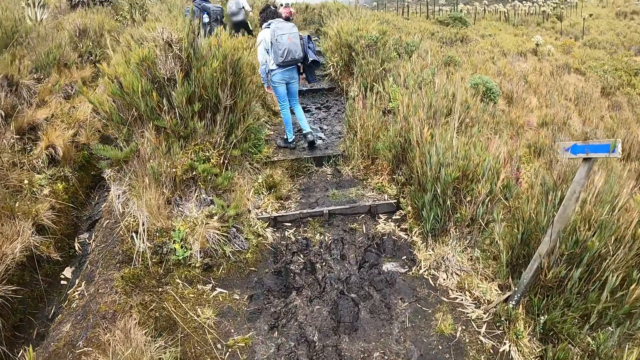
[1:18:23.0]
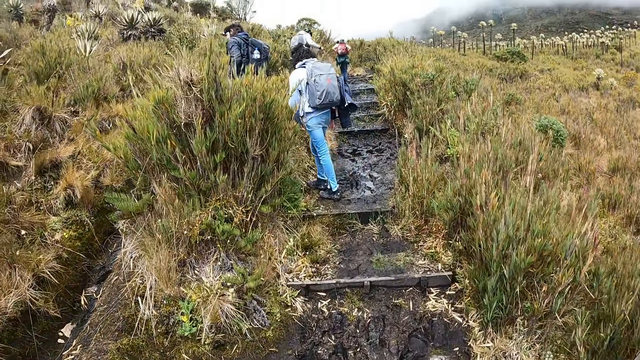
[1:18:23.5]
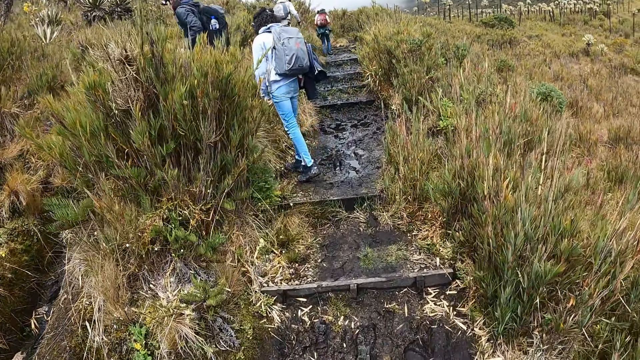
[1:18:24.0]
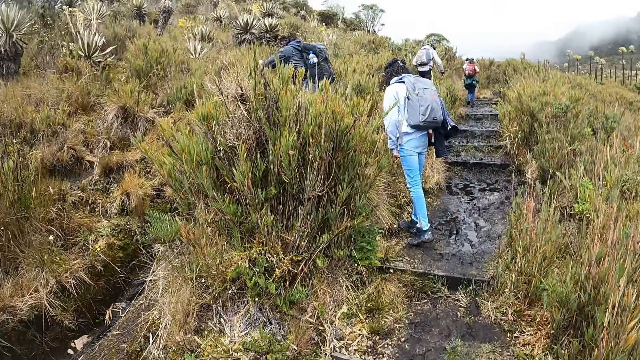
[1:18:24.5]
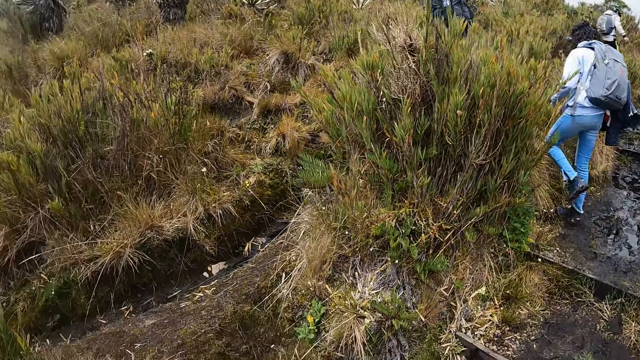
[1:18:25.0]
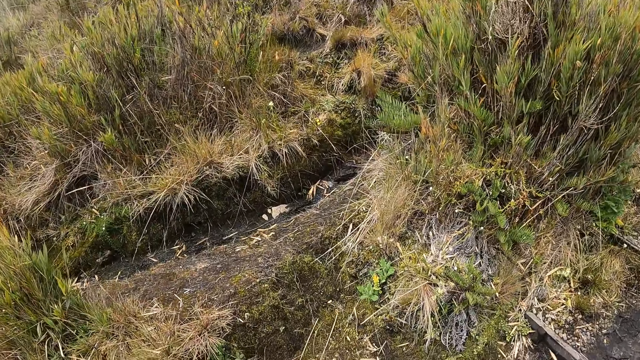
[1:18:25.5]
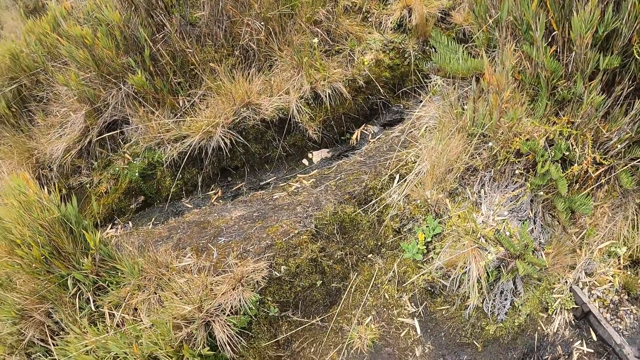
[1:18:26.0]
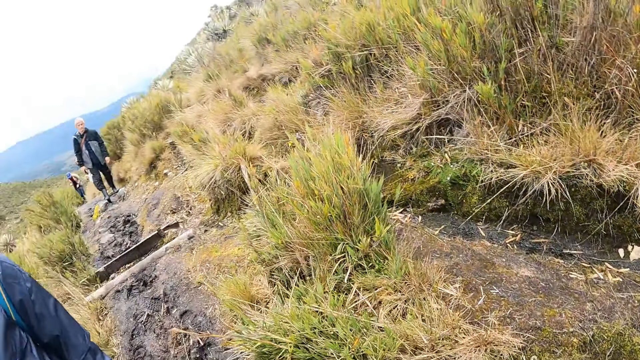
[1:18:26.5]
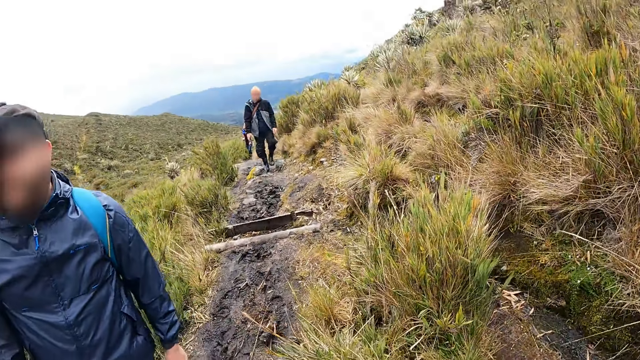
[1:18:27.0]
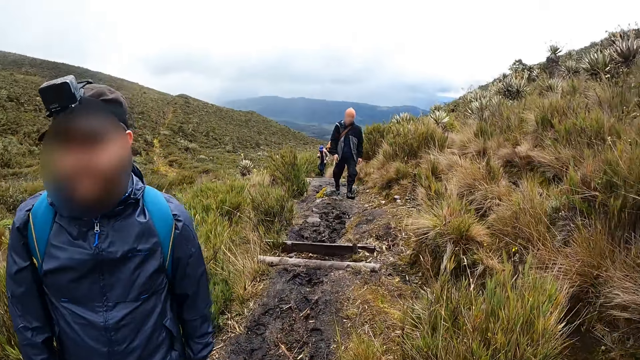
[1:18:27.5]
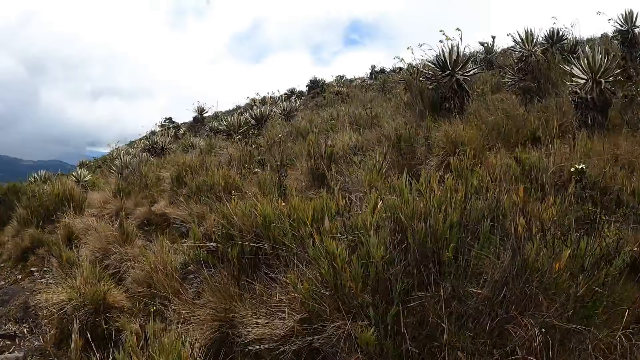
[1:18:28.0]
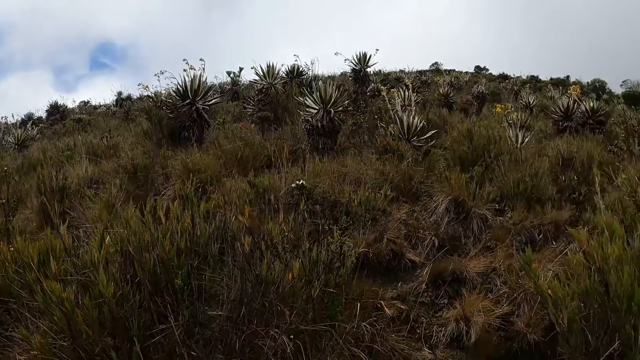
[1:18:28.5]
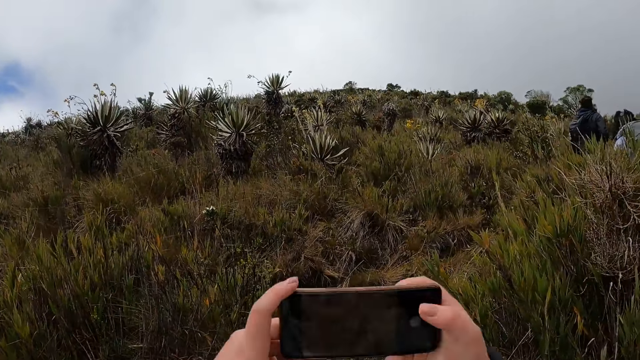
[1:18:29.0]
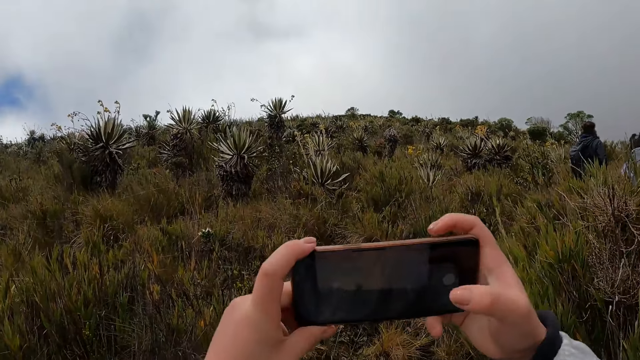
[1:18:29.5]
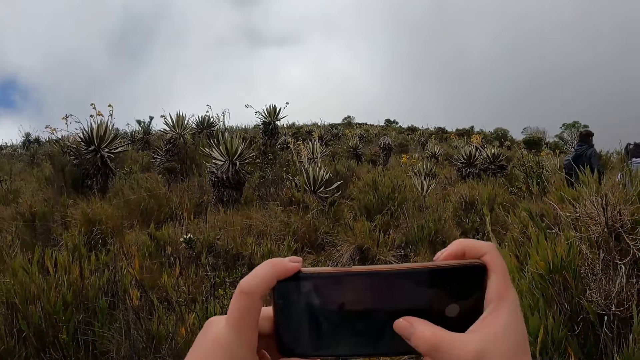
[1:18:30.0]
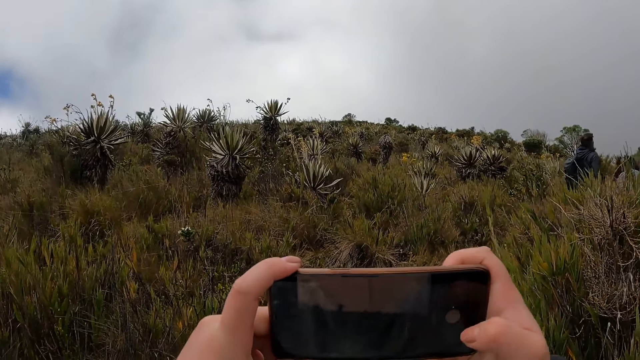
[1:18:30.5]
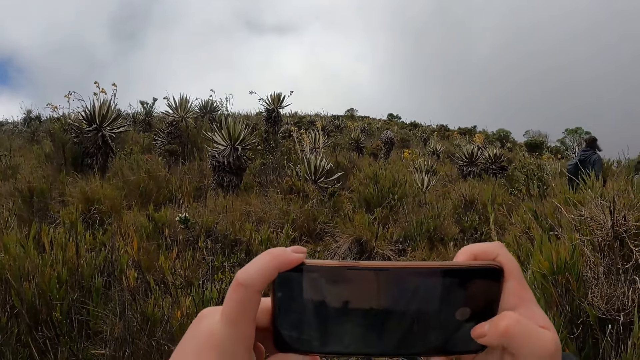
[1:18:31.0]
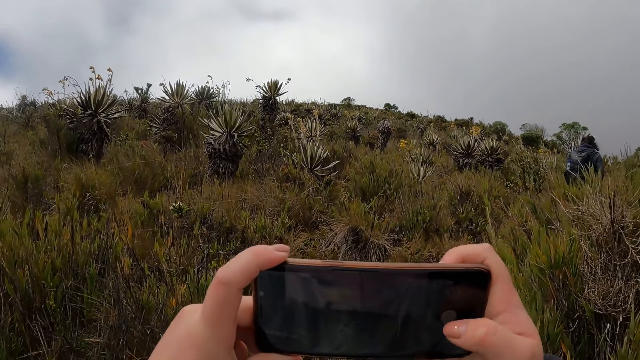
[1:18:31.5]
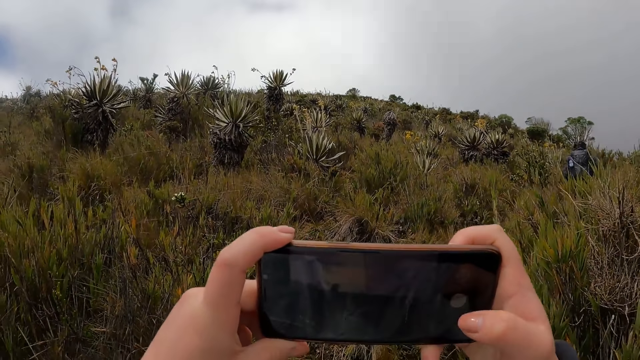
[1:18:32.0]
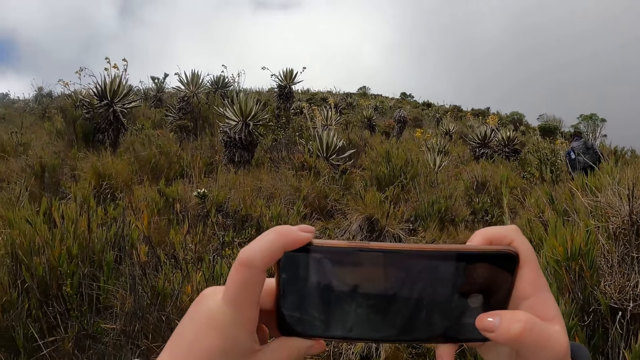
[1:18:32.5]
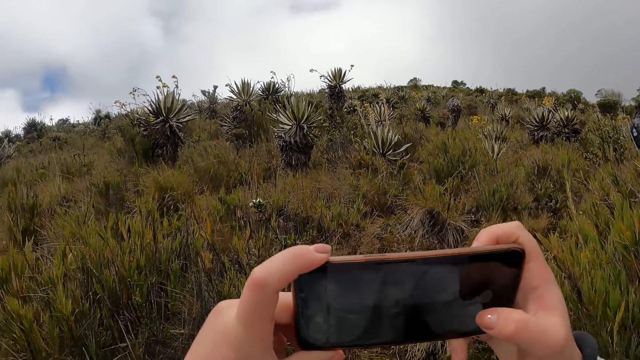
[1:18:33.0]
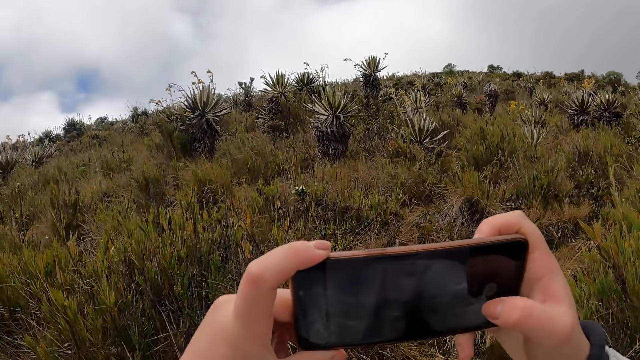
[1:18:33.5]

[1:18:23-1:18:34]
The camera wearer looks around. She raises the phone with both hands. She taps the phone screen with her right thumb. She holds the phone.

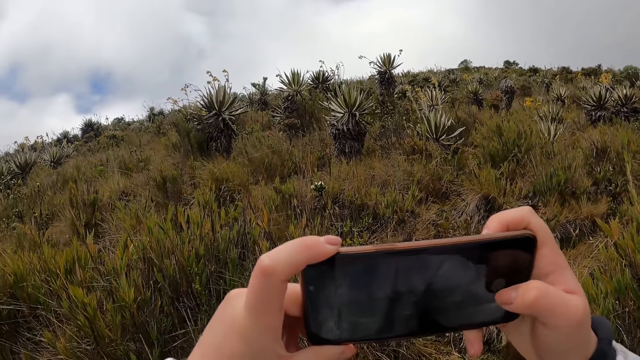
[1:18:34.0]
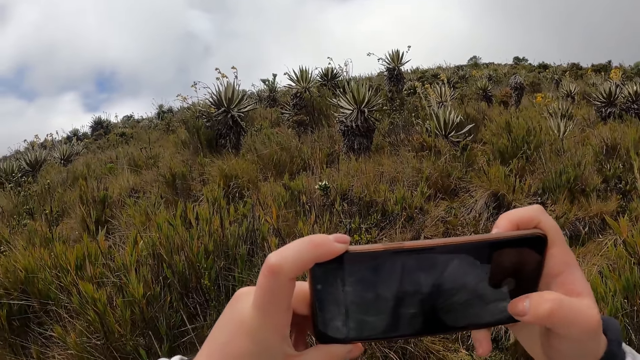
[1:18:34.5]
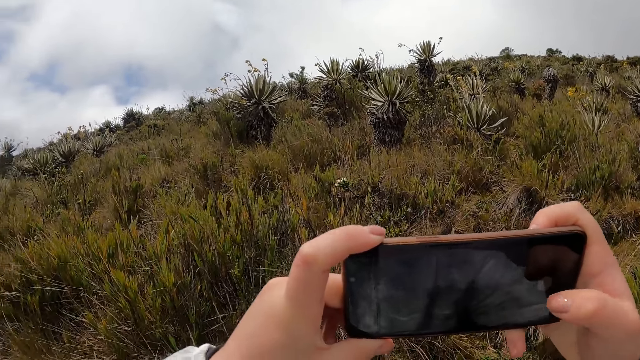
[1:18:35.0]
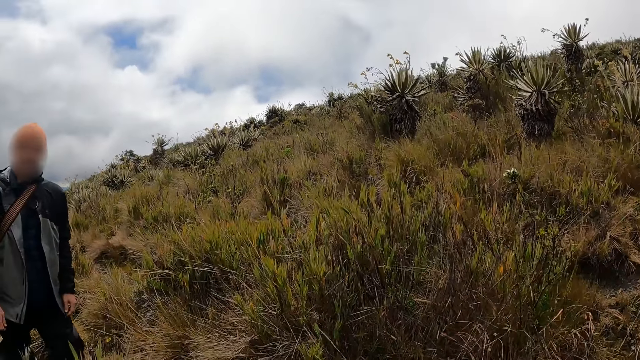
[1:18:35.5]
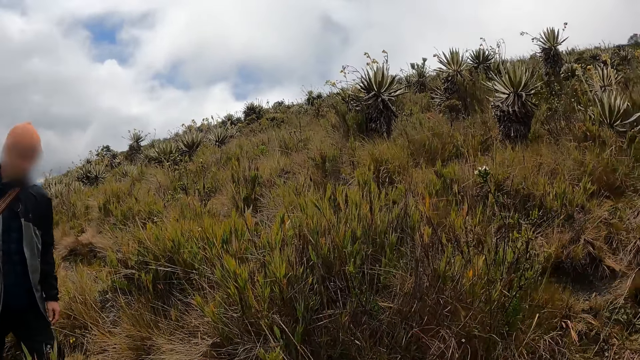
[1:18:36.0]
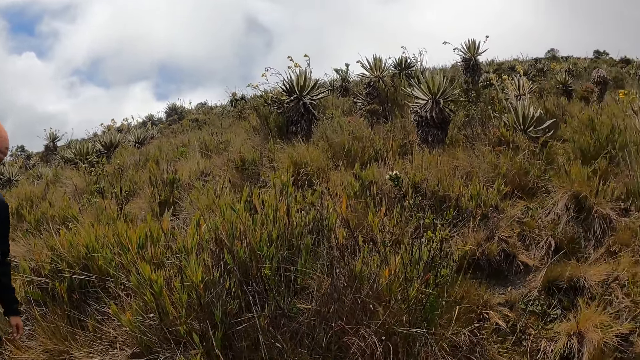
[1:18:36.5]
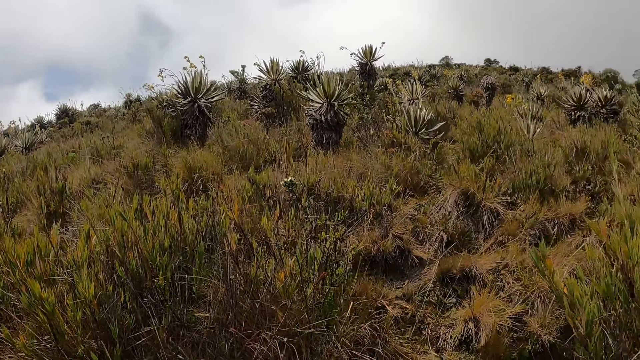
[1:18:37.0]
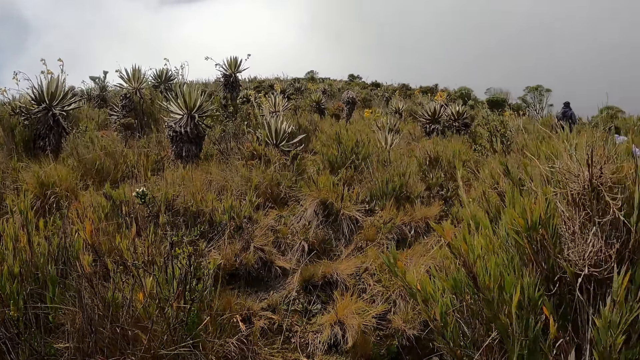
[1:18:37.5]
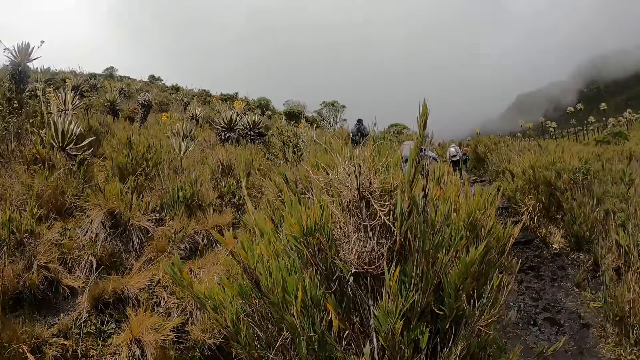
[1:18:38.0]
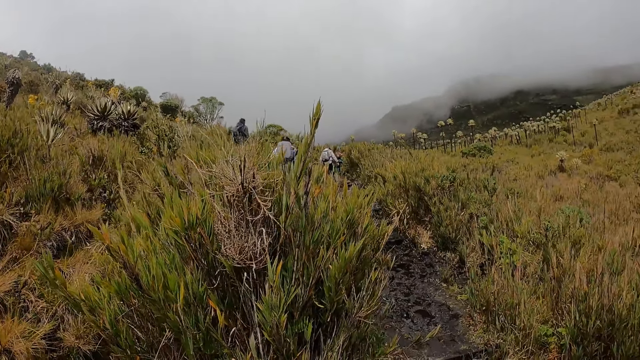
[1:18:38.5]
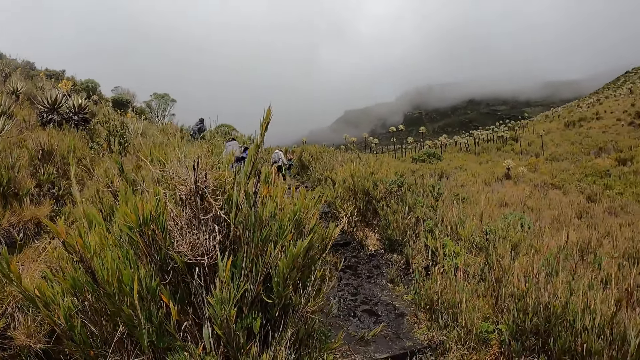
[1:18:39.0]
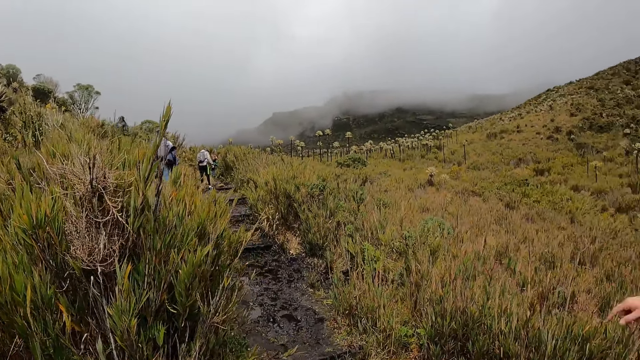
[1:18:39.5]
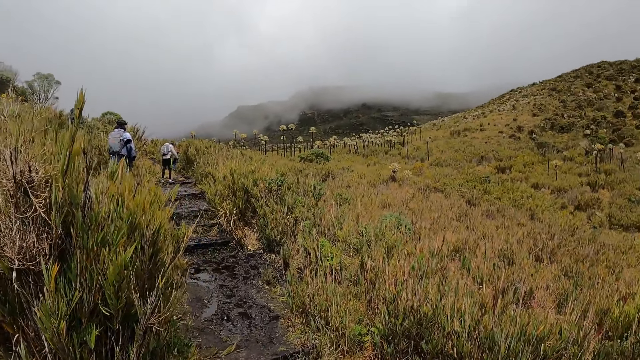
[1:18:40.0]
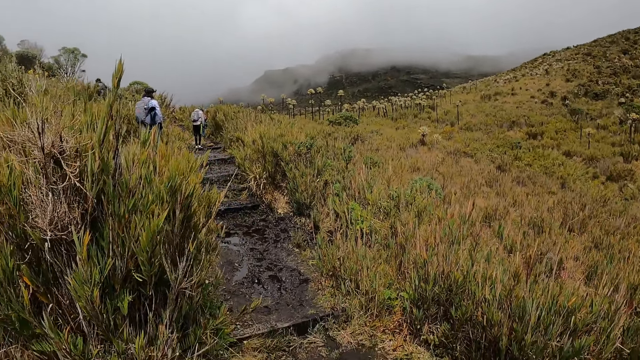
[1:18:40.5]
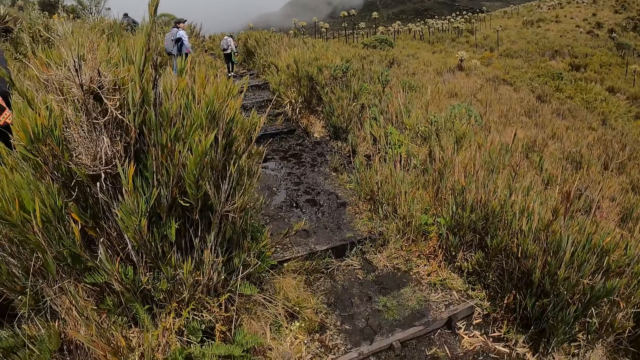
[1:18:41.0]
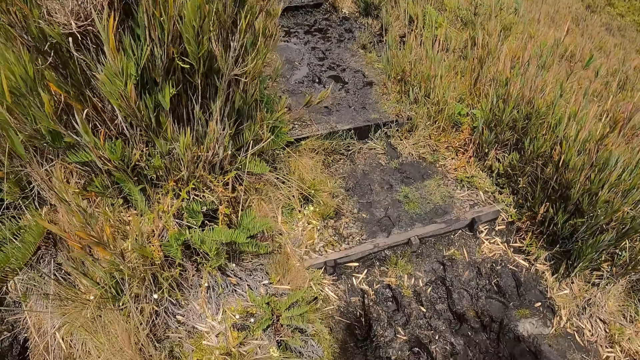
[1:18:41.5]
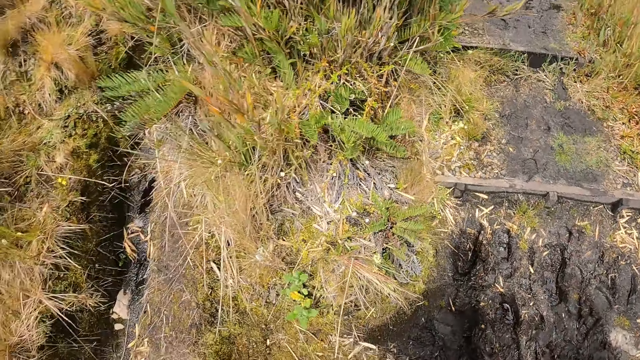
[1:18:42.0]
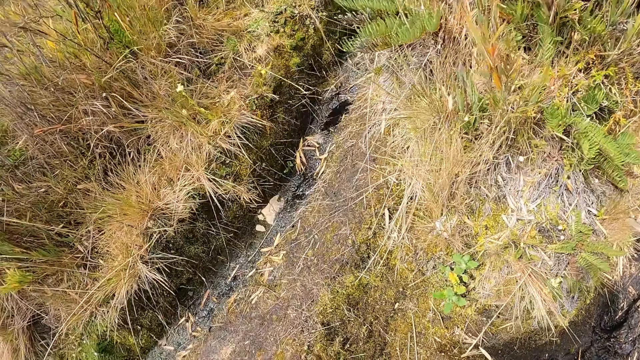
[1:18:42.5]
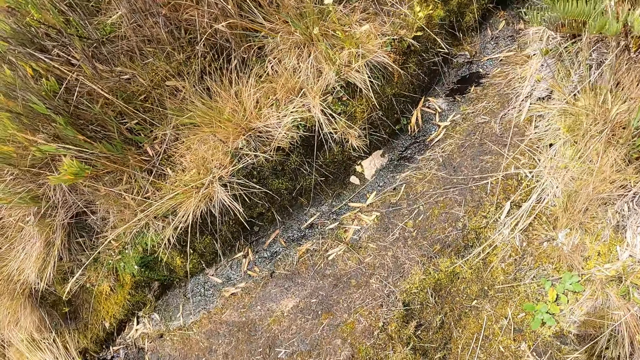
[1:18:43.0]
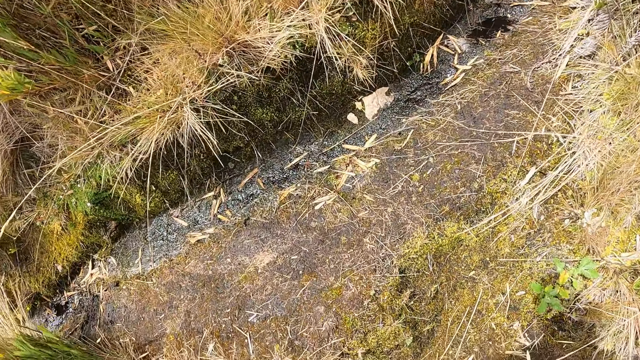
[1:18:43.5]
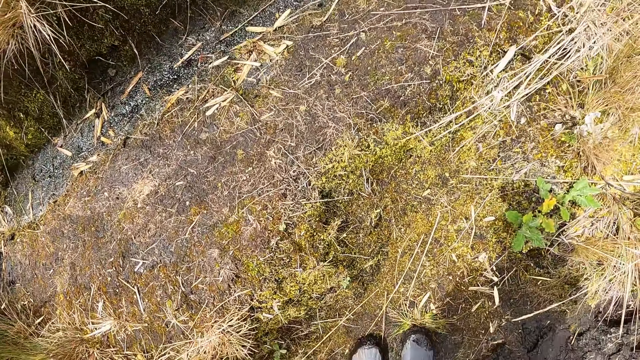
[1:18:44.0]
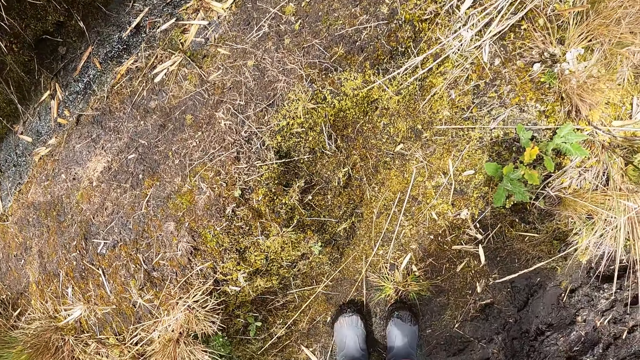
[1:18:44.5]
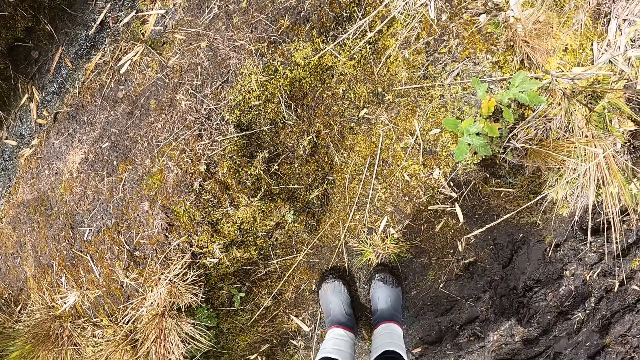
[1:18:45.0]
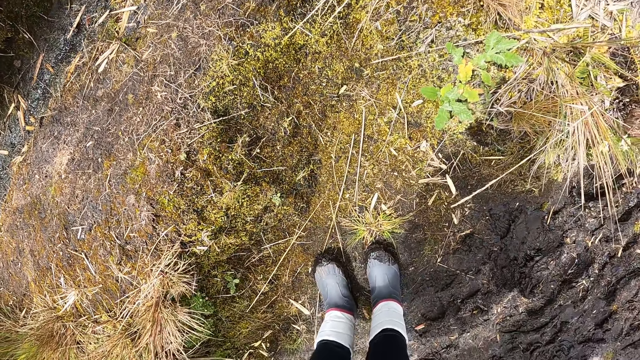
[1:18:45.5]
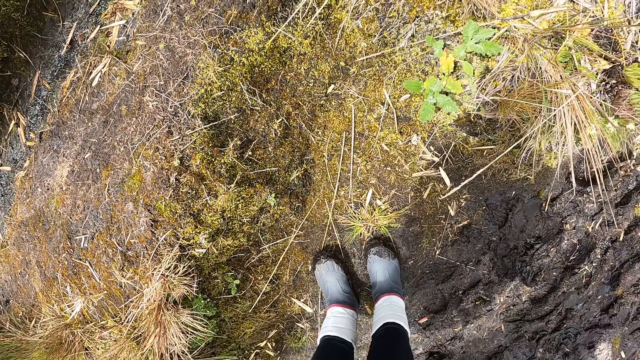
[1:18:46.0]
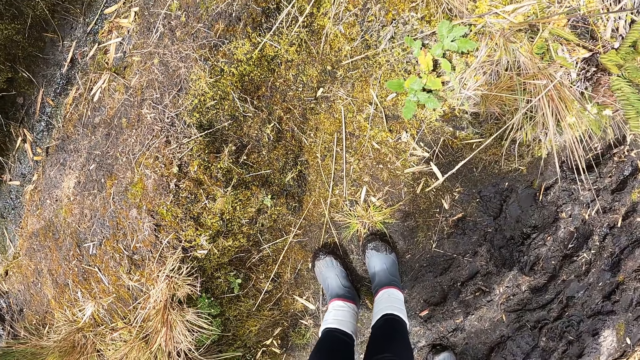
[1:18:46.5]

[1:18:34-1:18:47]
The camera wearer puts down the phone in both hands. They look around.
